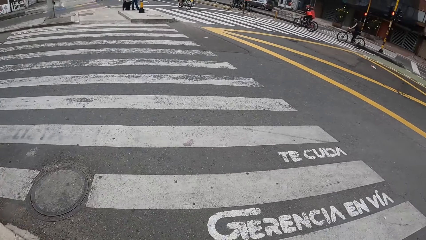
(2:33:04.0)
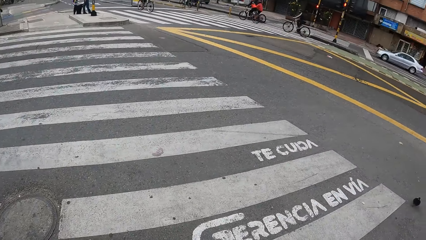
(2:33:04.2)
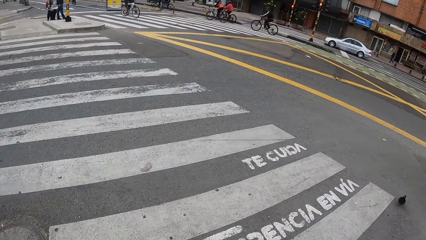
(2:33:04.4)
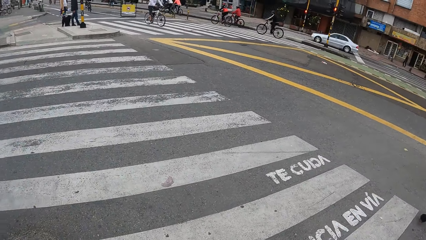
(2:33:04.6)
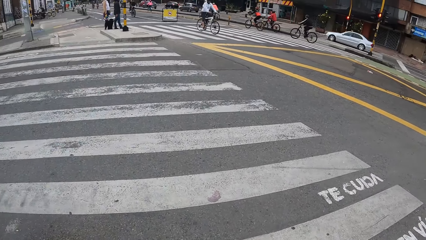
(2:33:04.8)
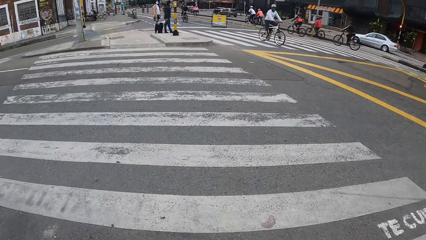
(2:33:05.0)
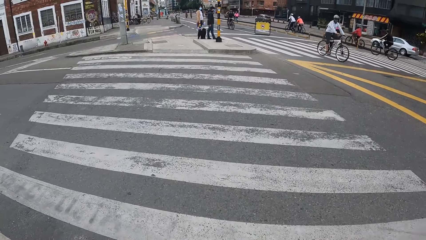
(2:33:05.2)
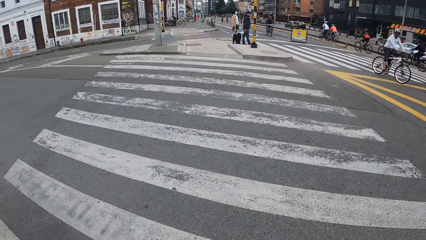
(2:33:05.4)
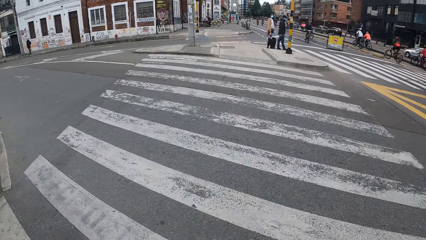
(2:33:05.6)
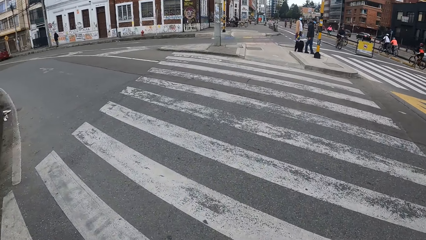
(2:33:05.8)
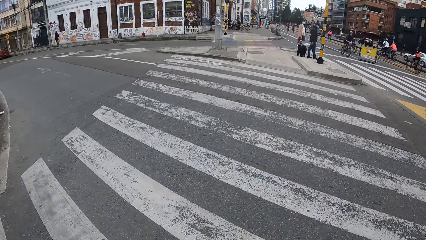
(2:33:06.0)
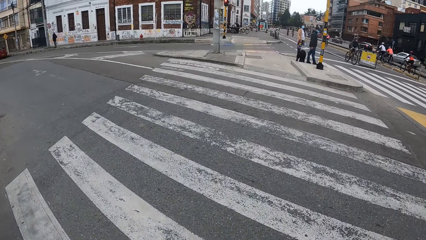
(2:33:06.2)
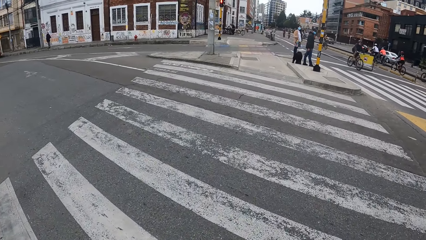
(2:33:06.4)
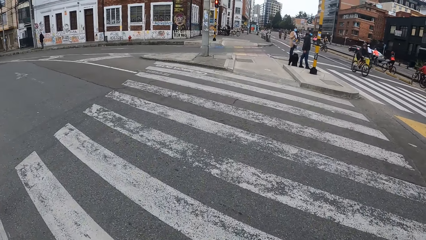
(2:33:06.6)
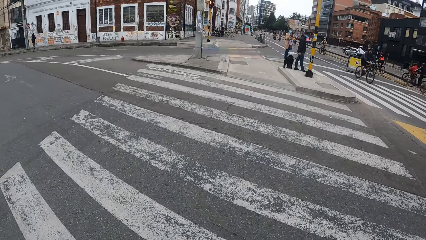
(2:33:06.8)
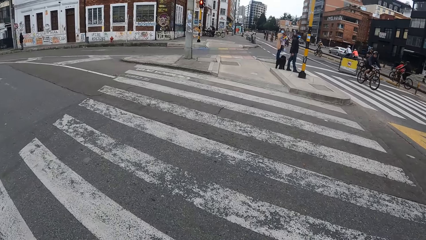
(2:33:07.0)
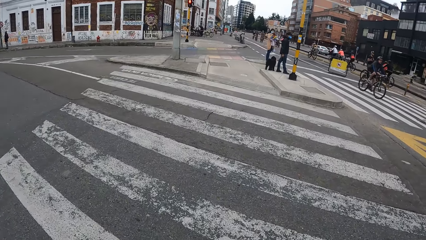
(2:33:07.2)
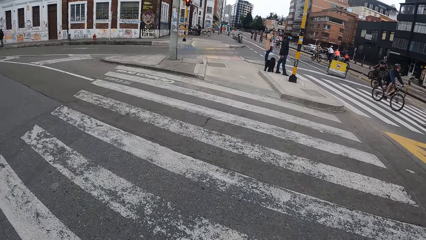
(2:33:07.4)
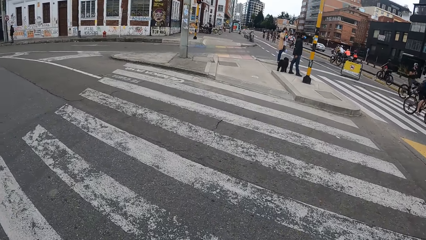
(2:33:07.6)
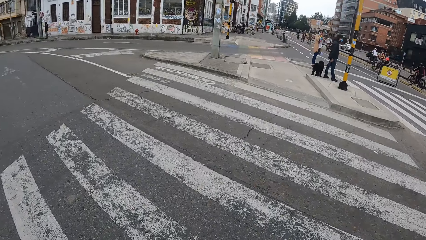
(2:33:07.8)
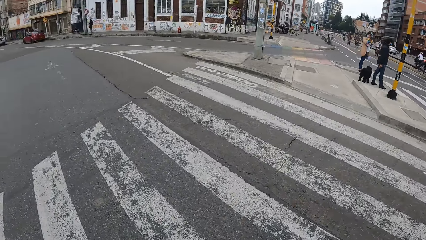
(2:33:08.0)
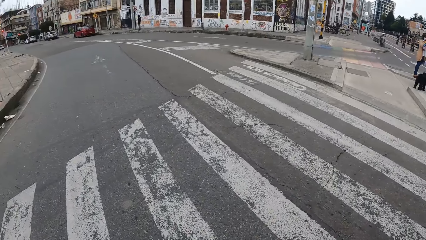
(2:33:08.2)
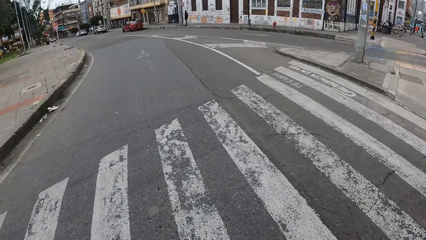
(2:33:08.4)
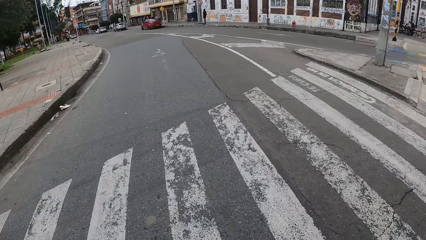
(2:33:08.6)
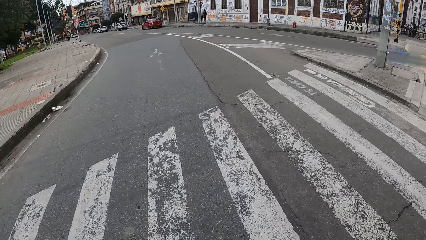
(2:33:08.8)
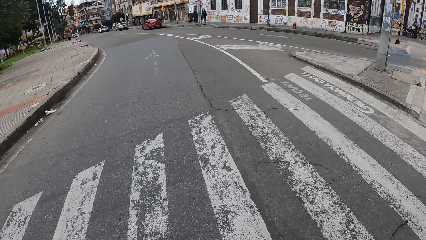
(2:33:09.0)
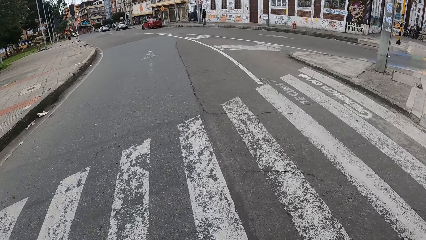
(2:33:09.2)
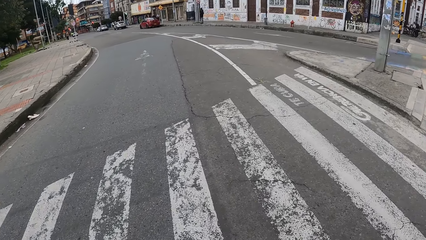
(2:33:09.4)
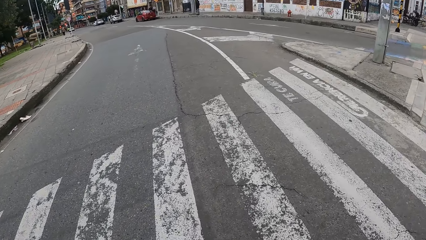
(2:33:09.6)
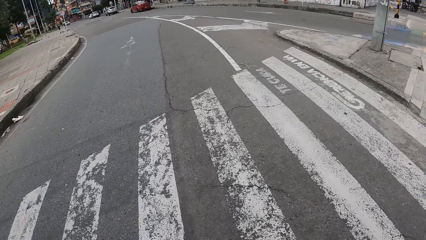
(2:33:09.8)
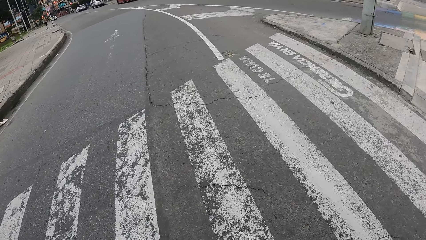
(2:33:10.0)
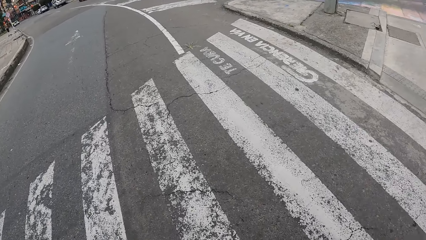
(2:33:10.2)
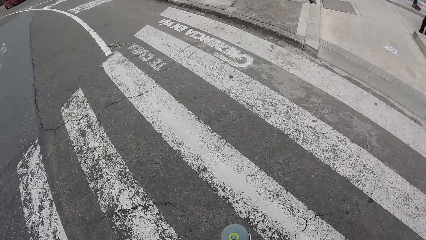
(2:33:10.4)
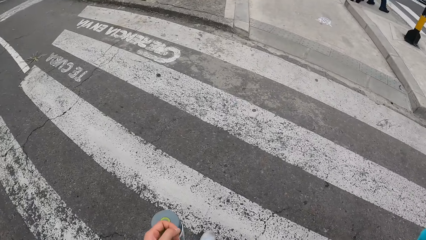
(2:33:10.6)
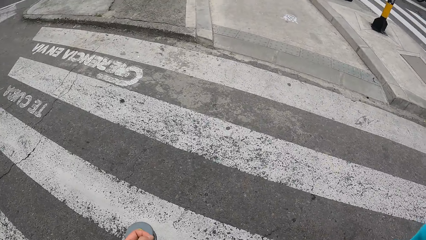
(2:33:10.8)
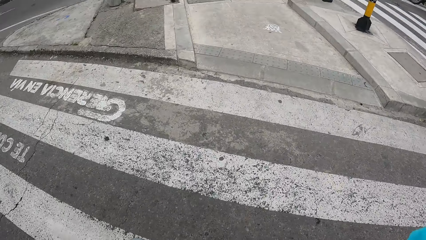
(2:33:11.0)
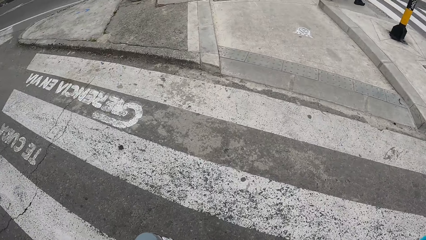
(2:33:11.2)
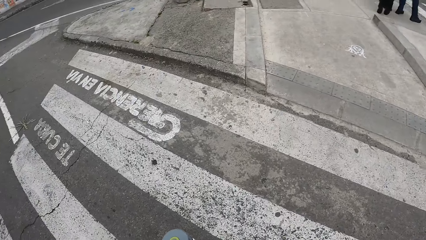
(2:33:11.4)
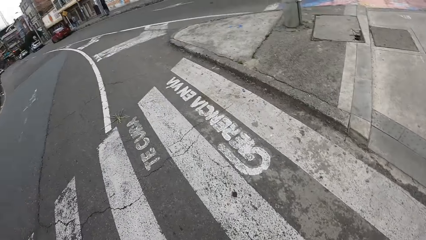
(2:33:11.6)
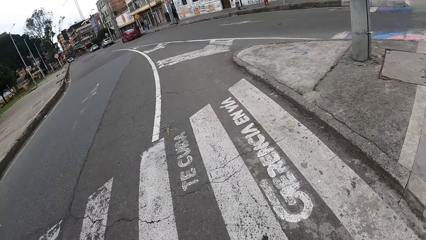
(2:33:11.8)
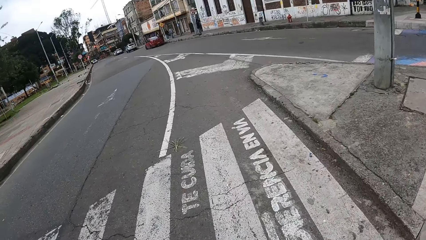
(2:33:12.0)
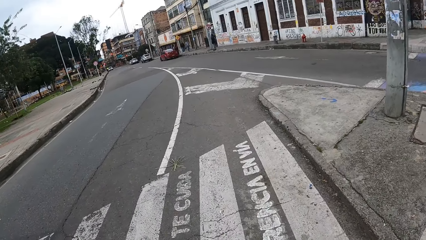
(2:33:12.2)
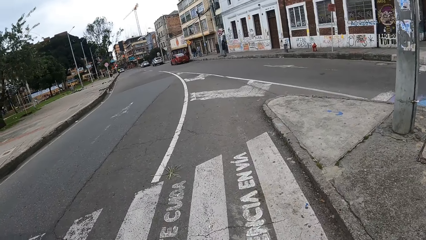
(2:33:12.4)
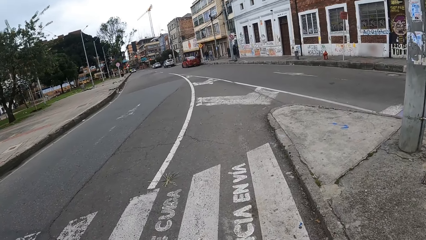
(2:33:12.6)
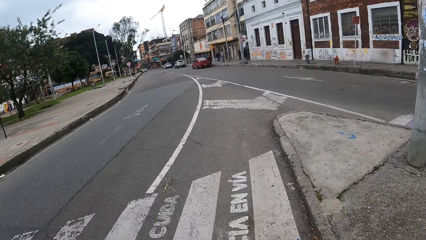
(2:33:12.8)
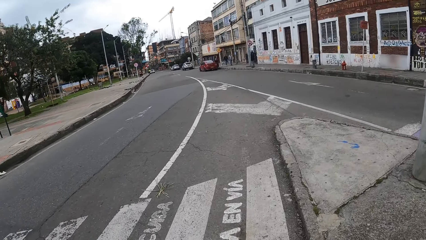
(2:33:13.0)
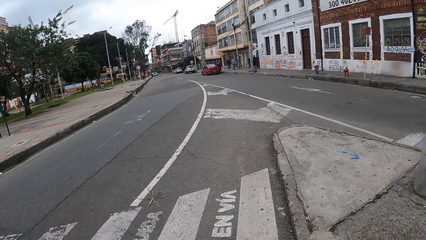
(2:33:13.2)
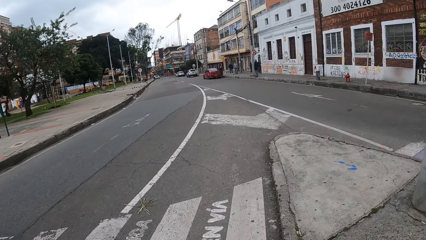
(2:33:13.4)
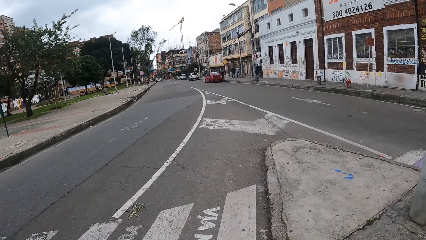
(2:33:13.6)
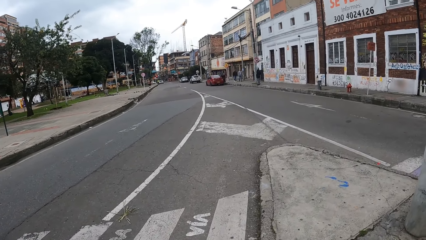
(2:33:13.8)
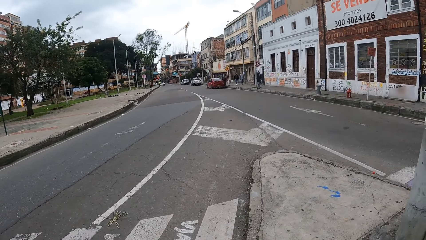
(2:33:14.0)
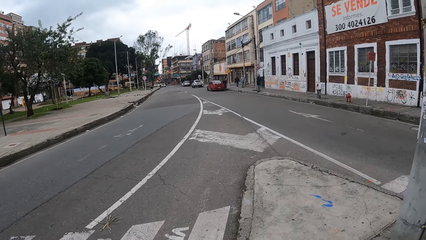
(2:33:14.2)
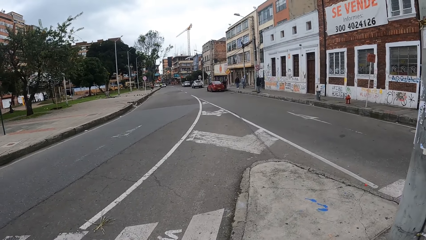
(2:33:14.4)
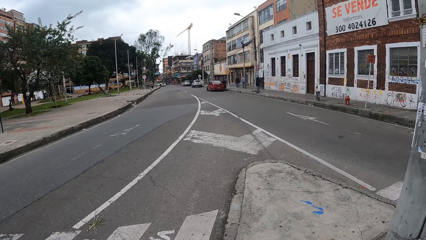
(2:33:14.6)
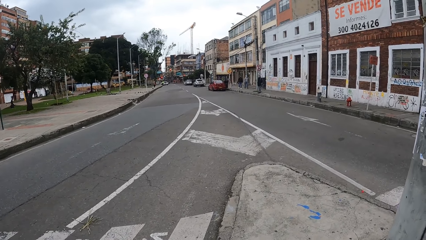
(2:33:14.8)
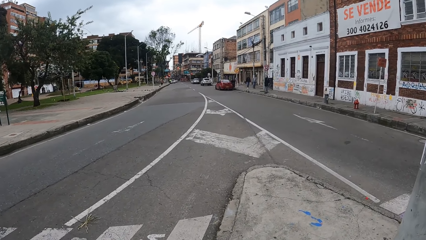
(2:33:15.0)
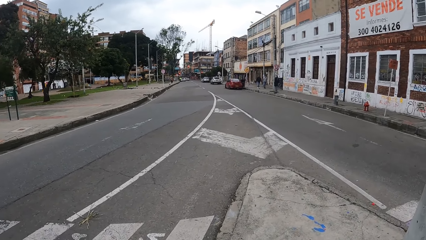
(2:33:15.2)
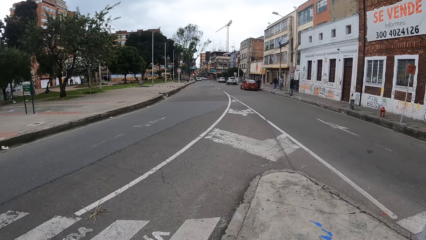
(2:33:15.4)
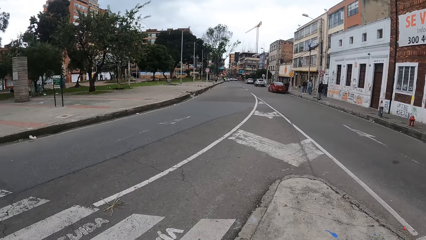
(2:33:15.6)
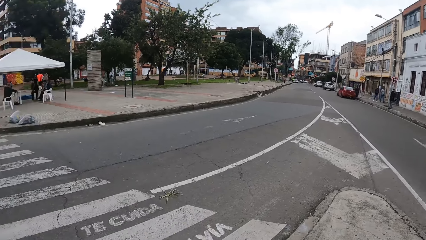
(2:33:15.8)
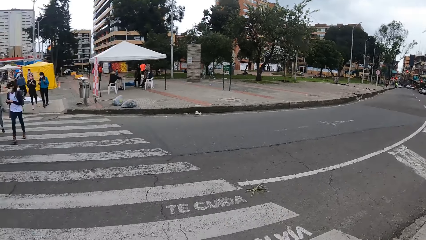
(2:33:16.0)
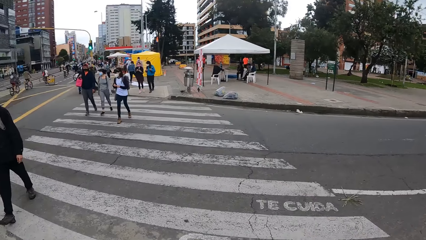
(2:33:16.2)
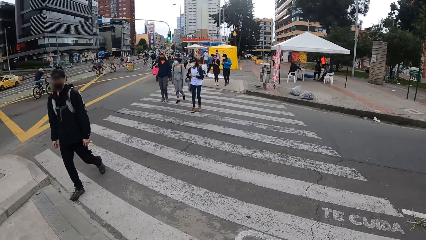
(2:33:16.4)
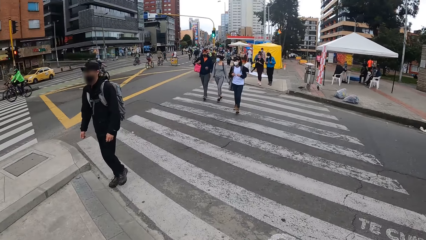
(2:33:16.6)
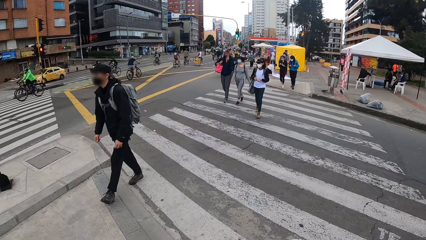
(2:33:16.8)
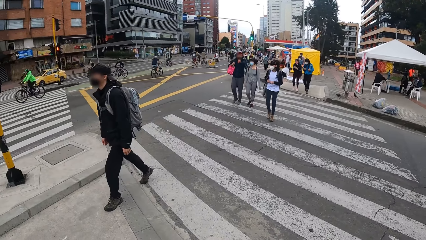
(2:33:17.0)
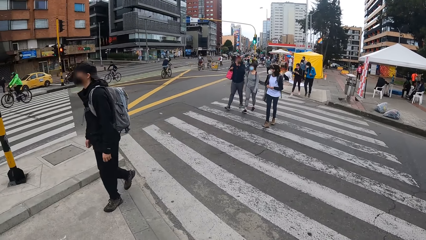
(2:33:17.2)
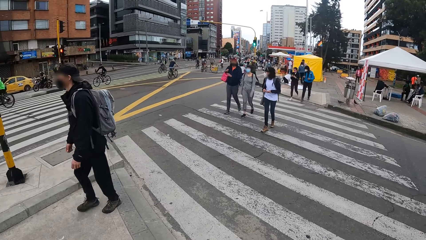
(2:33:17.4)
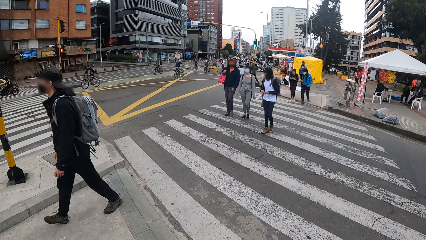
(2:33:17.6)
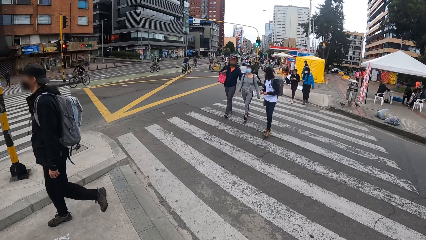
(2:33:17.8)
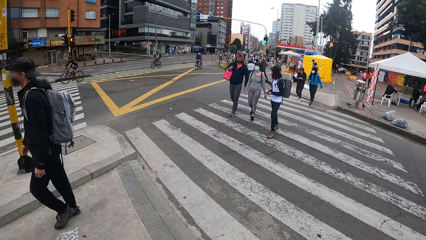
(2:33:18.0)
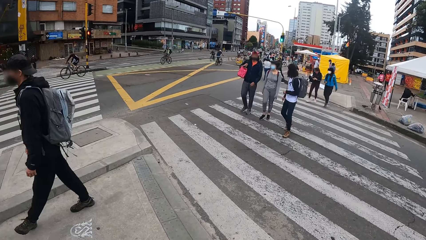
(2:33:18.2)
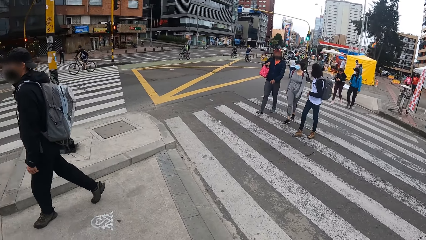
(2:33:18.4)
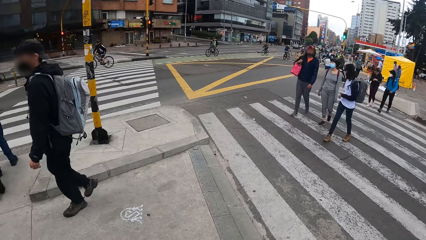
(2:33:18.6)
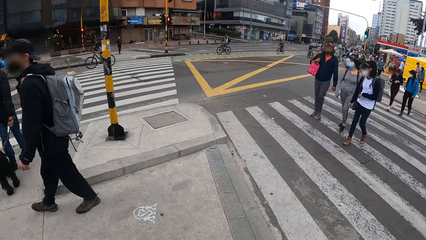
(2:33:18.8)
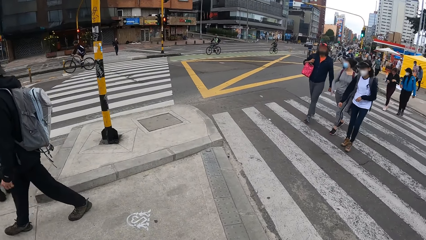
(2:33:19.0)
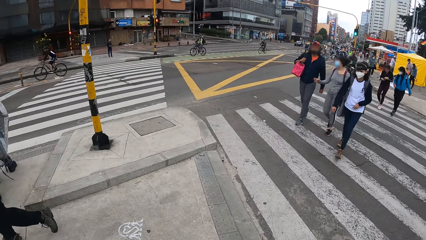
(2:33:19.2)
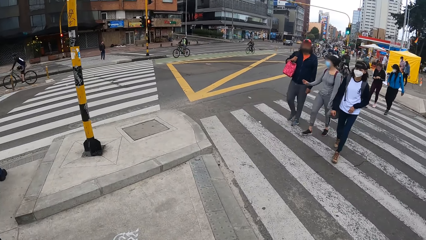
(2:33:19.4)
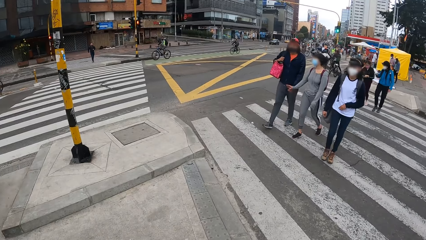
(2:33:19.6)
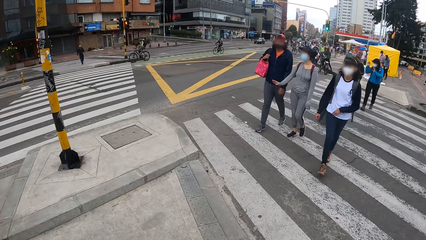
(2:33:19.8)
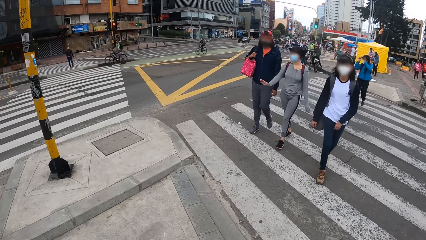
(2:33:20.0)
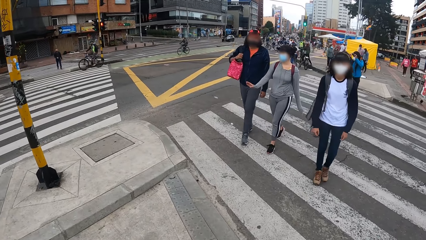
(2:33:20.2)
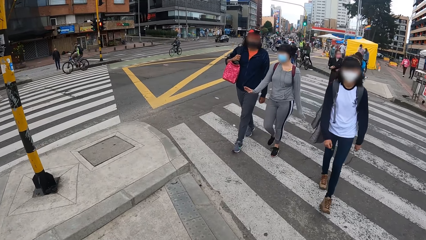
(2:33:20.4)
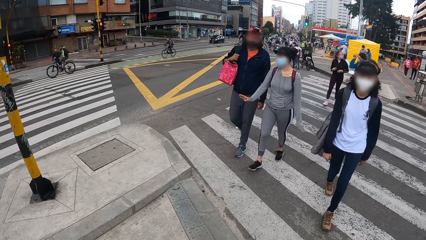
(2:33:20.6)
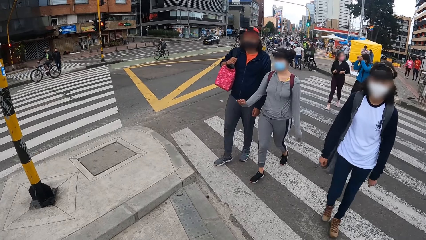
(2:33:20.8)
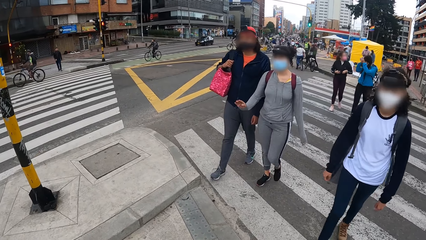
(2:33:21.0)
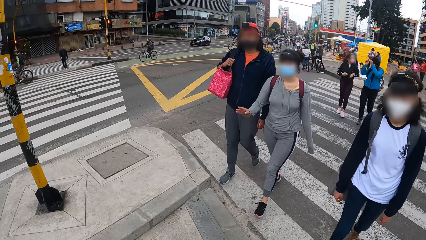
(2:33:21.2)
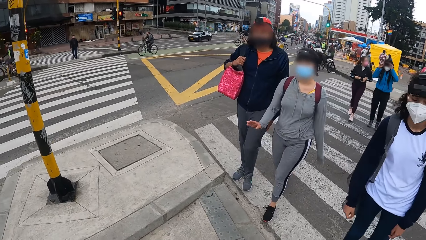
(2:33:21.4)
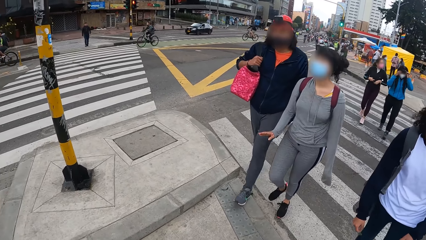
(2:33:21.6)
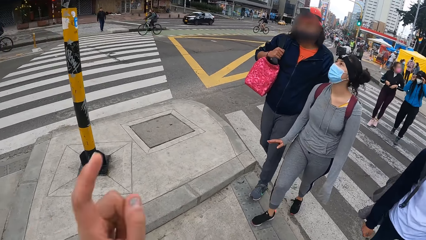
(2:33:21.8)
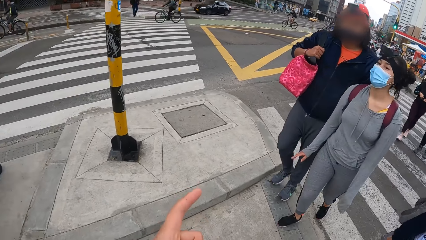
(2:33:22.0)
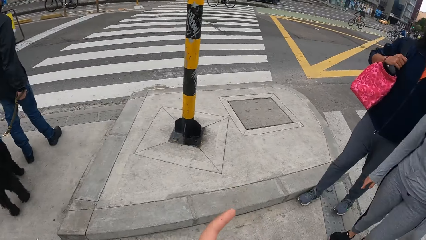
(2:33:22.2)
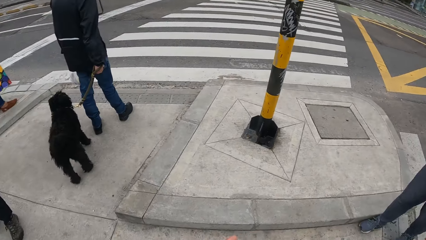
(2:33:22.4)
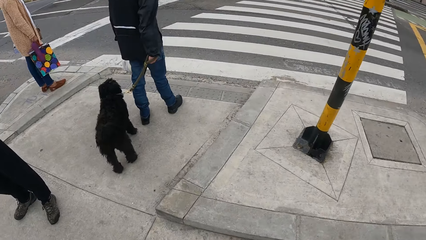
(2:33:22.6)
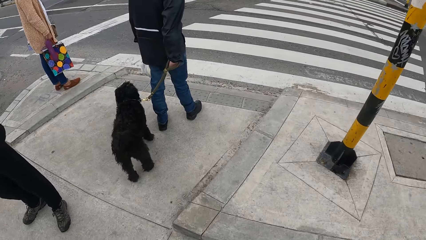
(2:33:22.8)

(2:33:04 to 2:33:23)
The camera wearer crosses the road. They look across the road. They look around. A man walks past the camera wearer. The camera wearer walks to a woman, another woman and another man.
